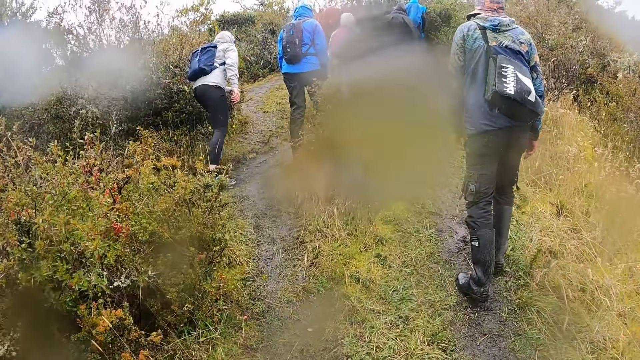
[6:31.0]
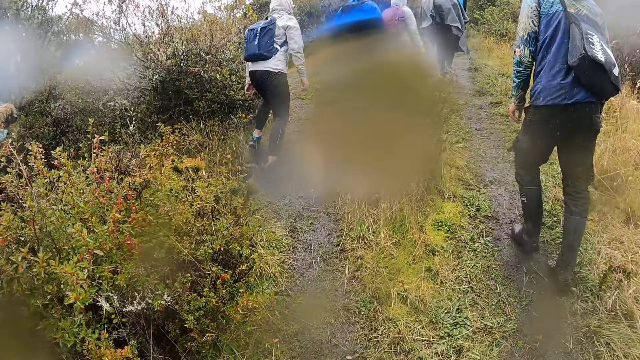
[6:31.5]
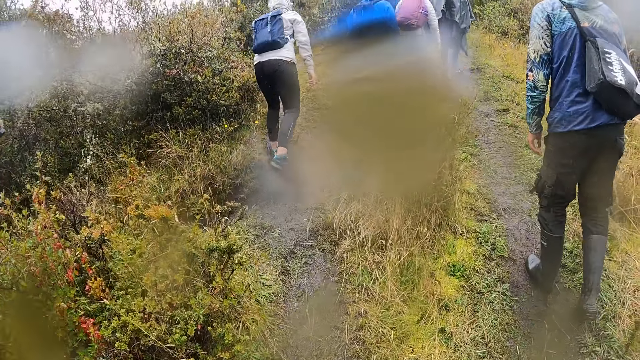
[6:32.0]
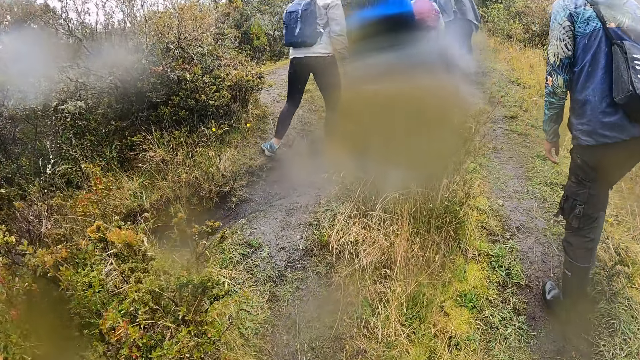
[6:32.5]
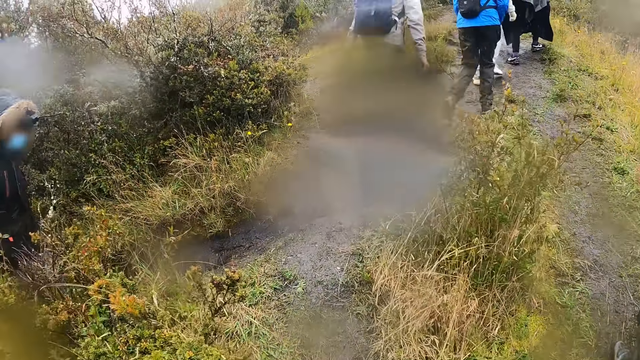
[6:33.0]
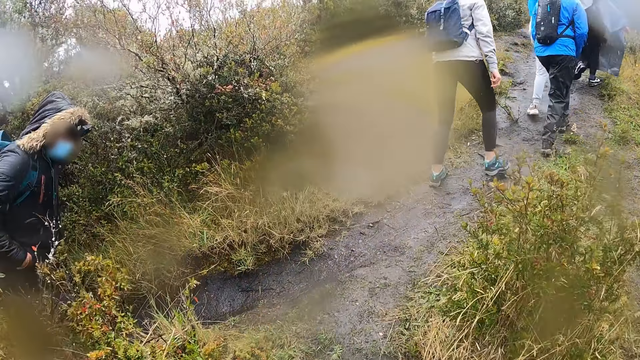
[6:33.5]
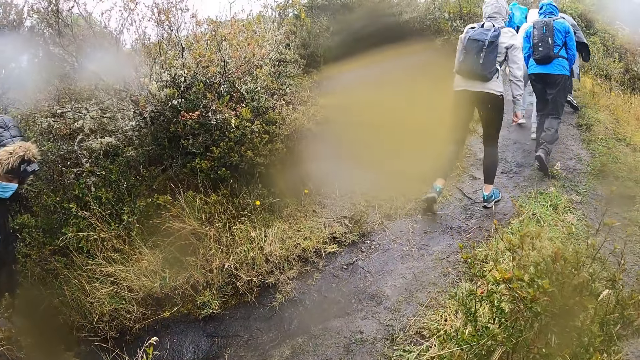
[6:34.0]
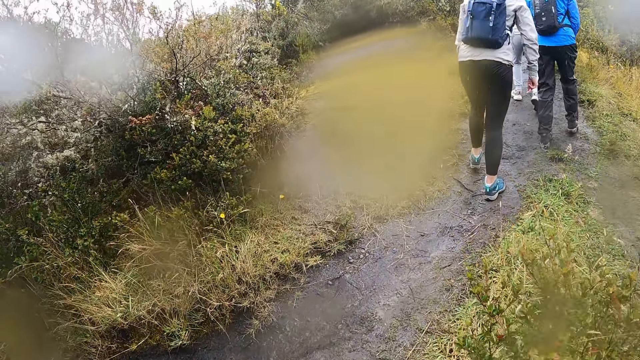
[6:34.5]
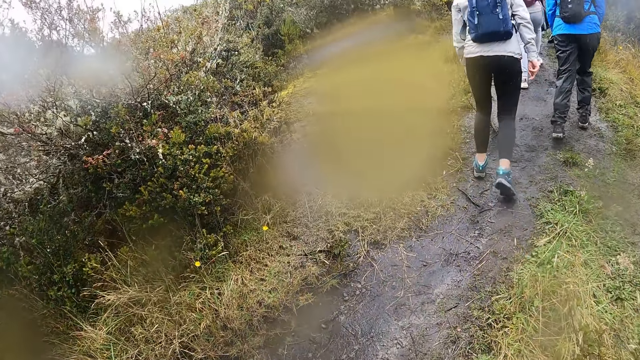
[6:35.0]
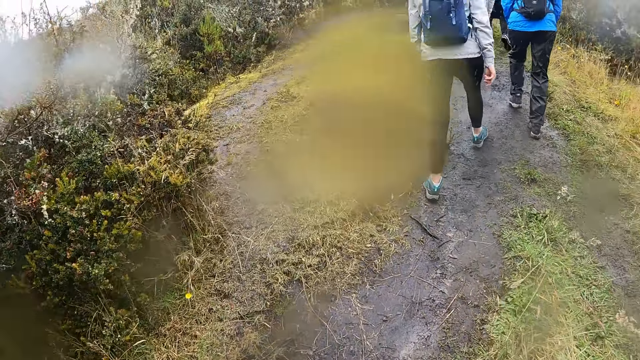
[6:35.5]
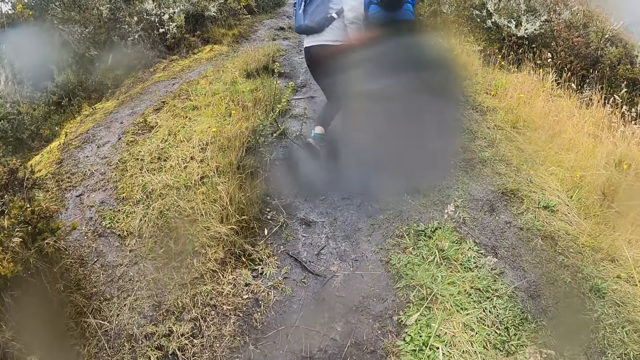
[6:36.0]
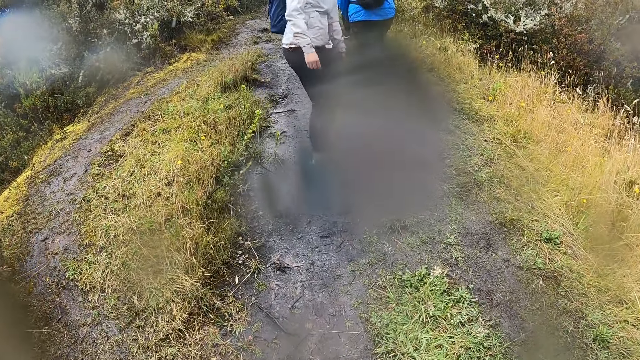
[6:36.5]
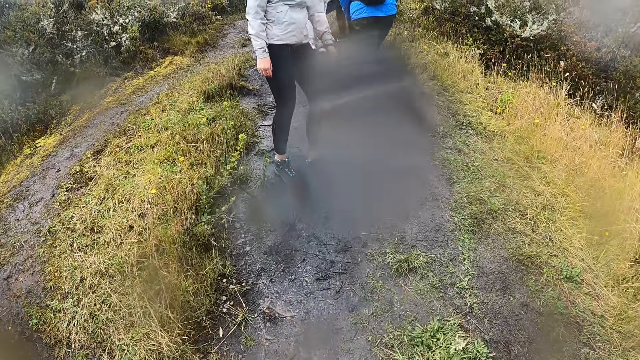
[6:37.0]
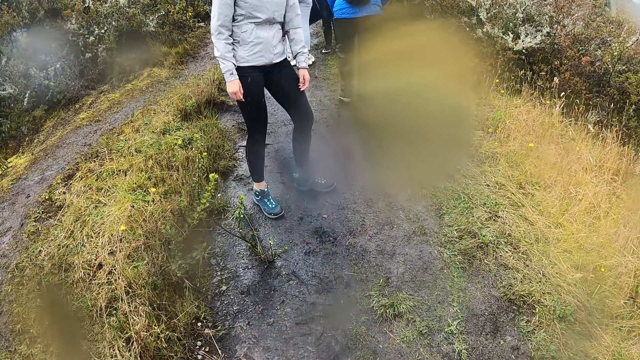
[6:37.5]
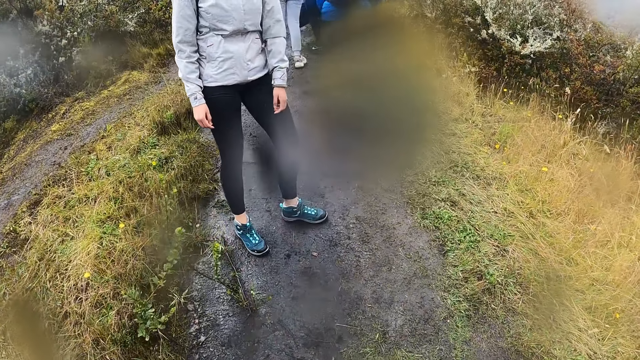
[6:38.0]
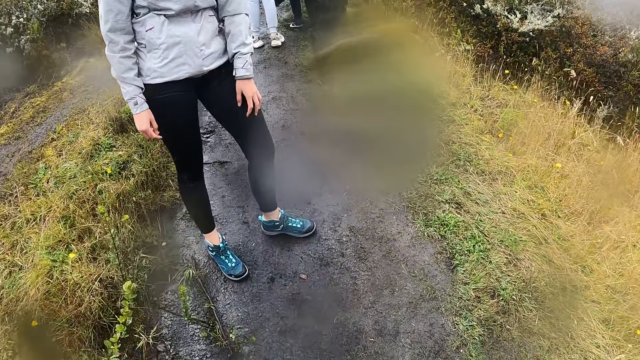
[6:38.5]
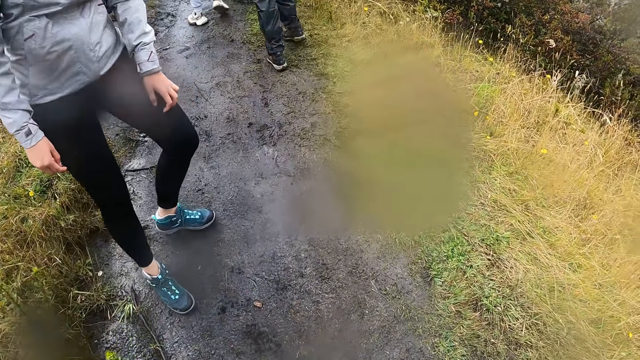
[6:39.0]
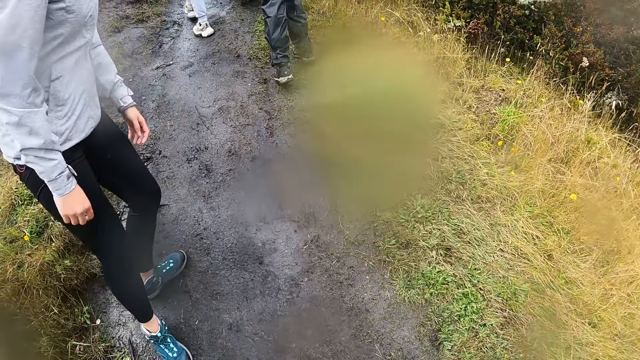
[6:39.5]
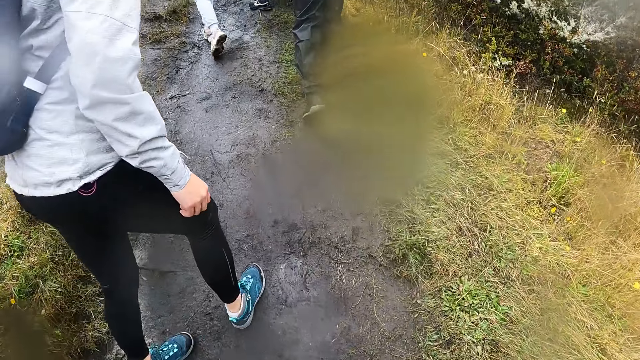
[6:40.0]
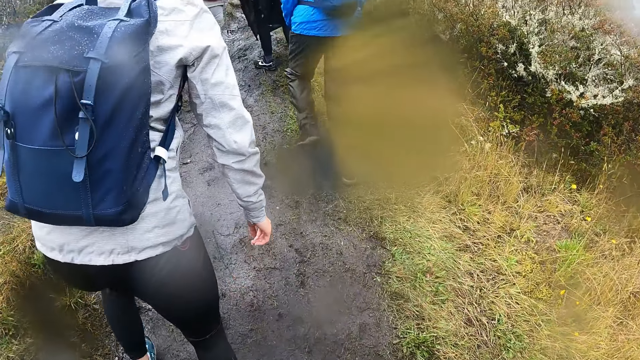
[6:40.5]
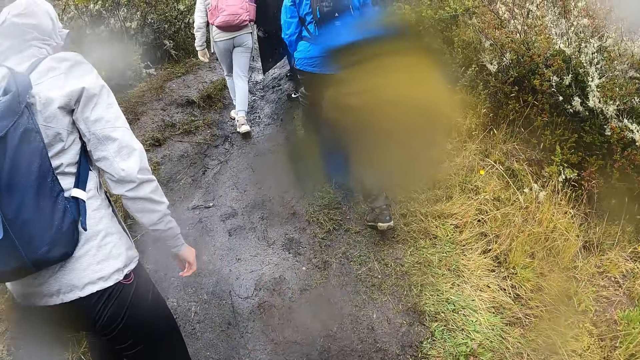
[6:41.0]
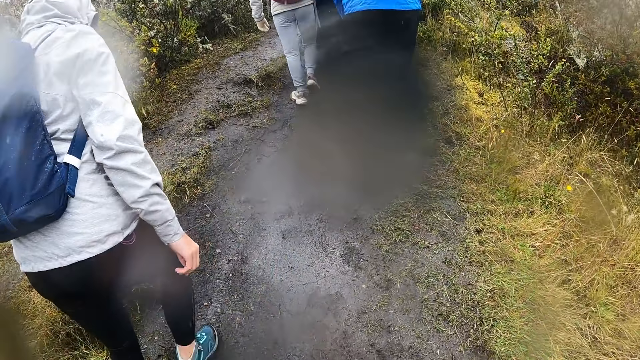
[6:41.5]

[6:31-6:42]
A man stands. The man interacts with the camera wearer.

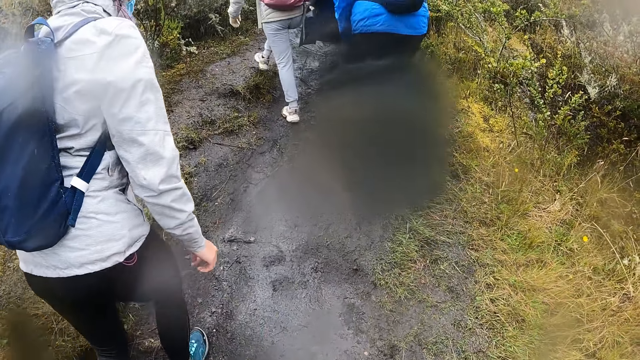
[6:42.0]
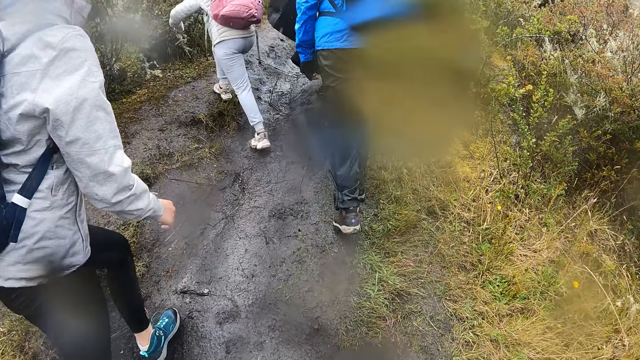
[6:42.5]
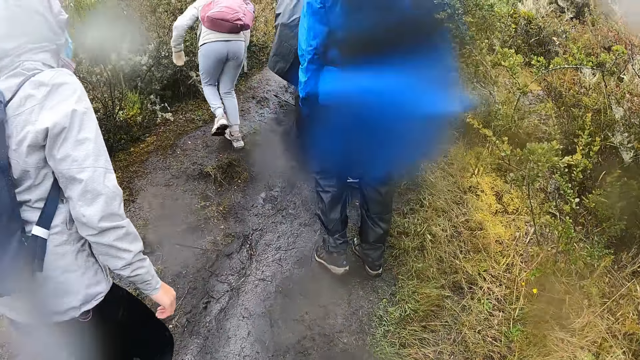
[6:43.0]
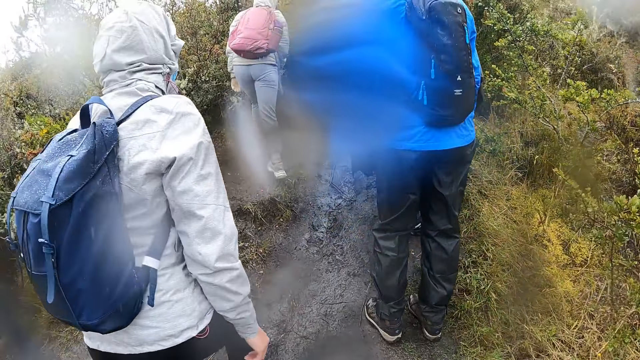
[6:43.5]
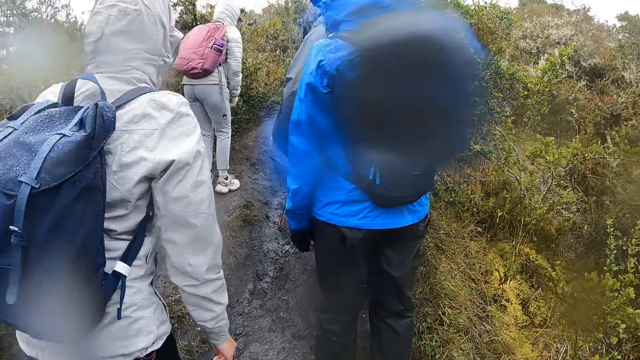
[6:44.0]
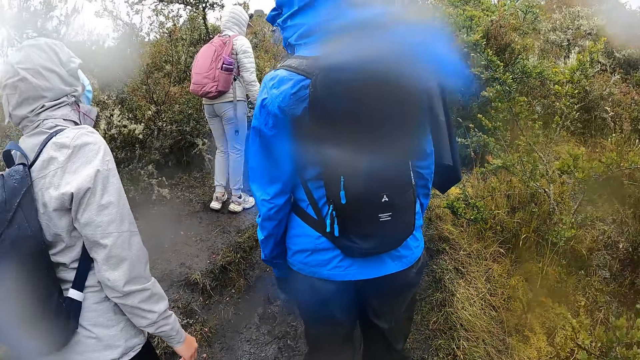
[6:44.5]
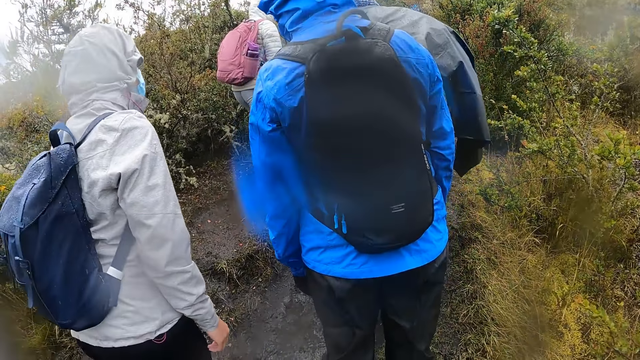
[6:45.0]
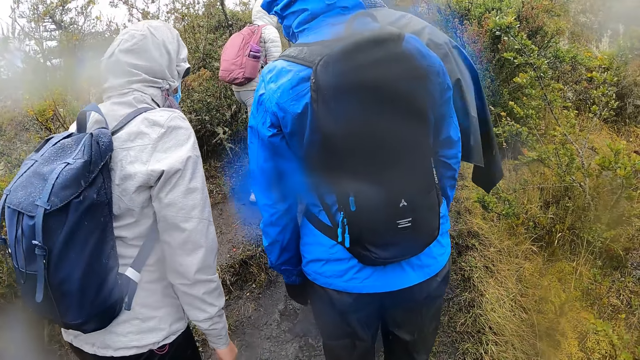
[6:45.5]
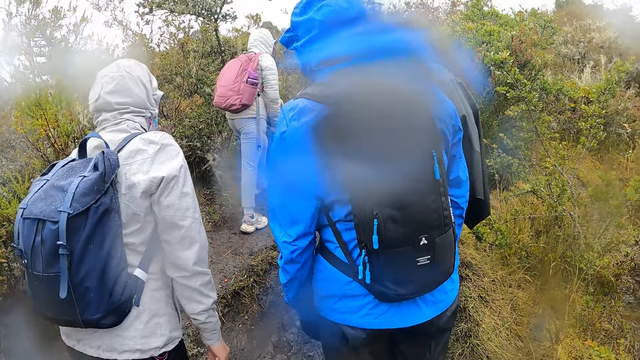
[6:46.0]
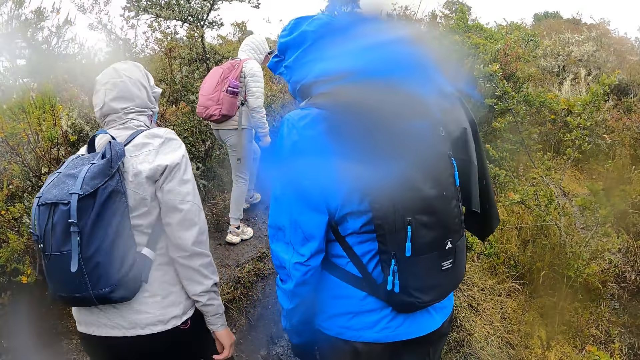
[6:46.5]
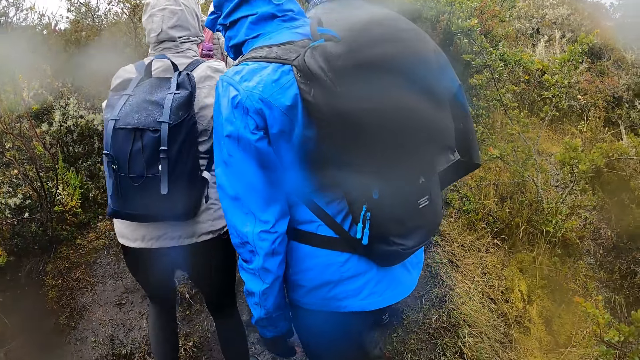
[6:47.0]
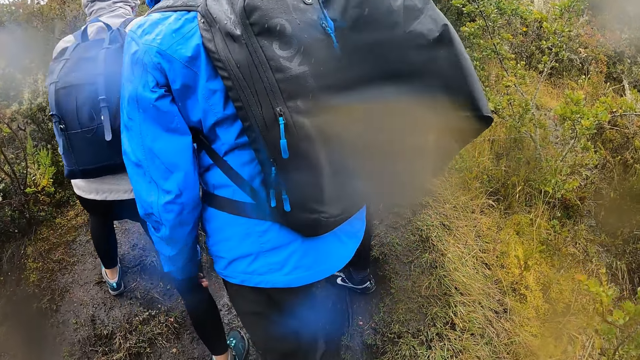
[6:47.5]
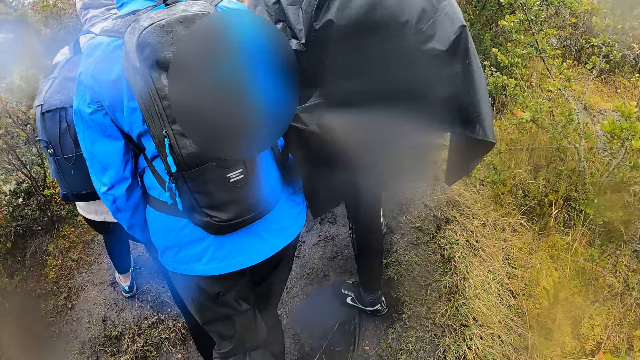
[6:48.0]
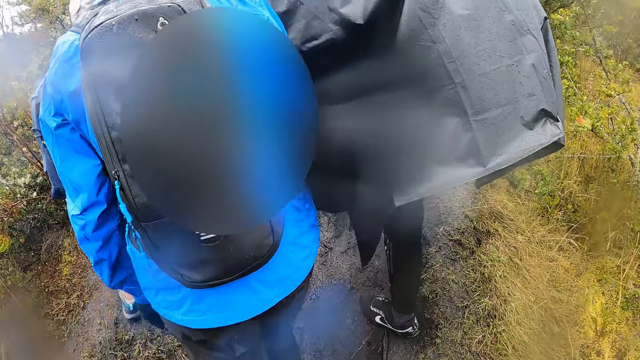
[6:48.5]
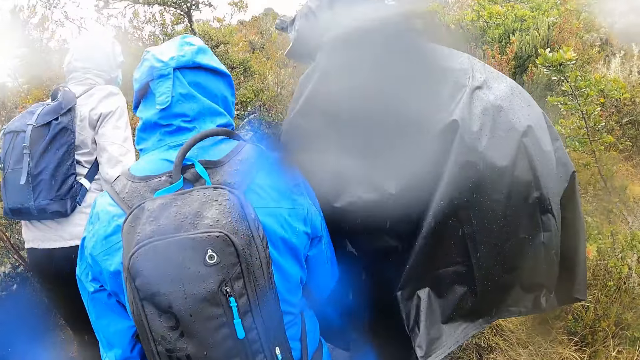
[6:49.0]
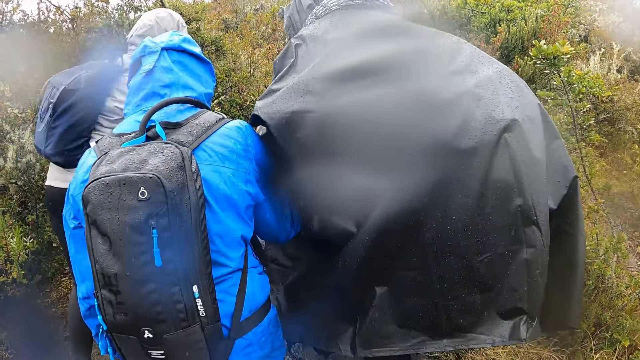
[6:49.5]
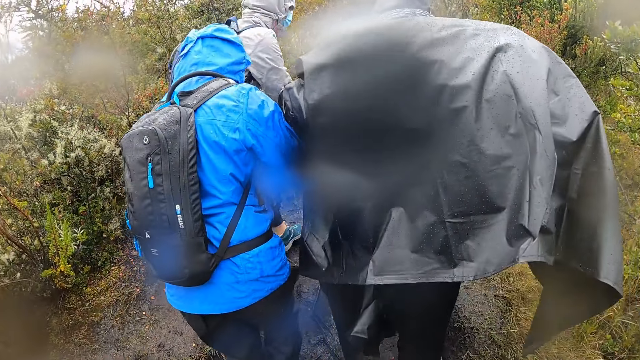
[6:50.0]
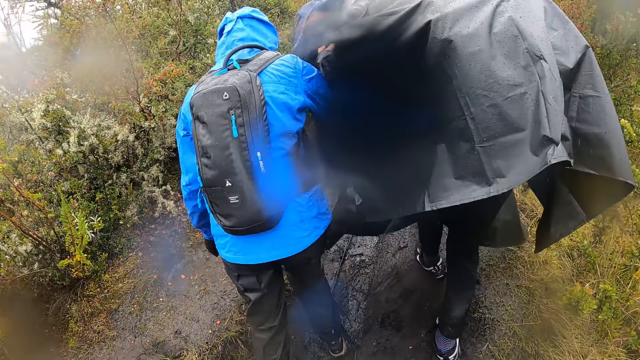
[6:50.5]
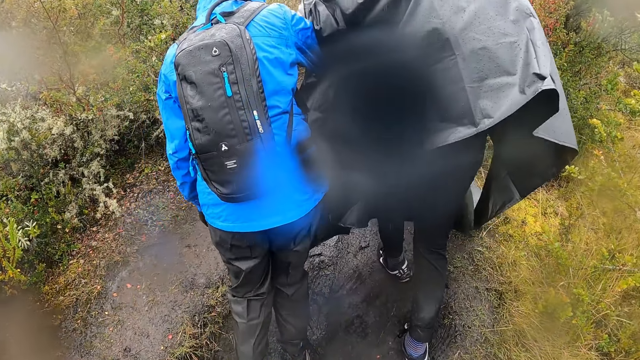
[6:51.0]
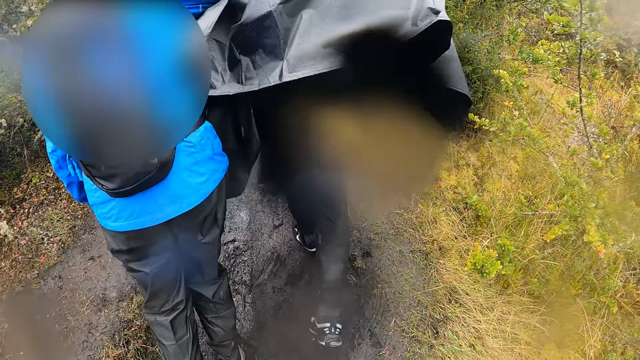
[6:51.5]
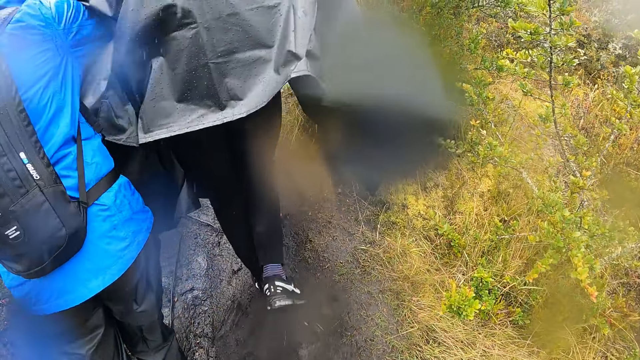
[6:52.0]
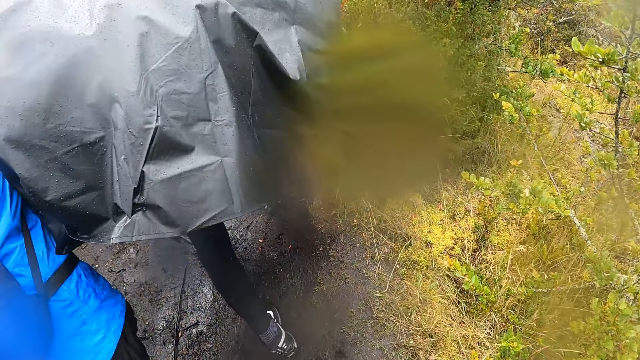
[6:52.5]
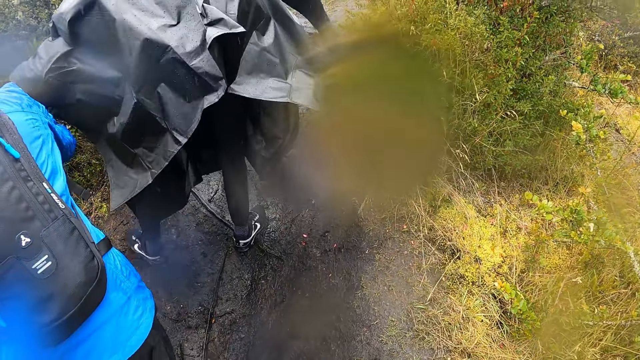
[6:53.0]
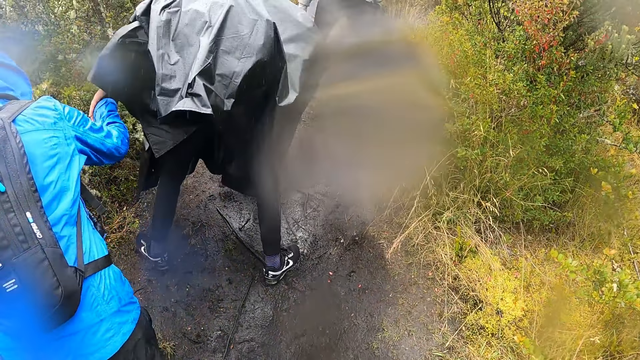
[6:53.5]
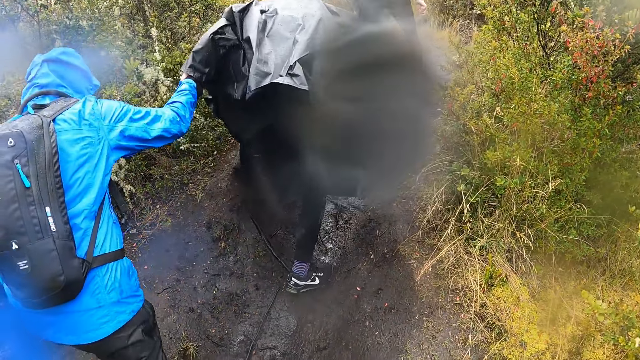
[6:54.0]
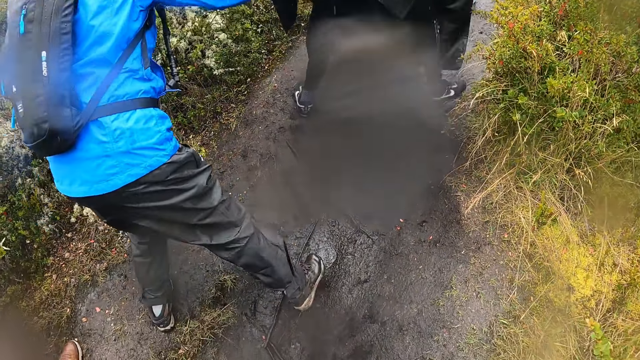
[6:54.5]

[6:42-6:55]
The camera wearer stands. A woman holds another woman. The camera wearer walks around.
